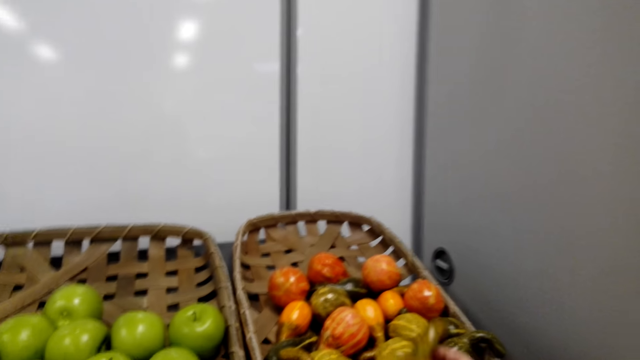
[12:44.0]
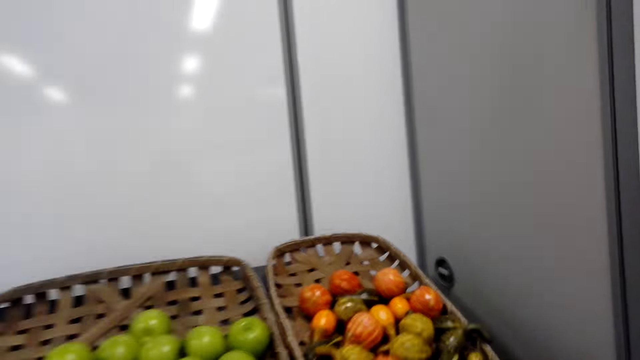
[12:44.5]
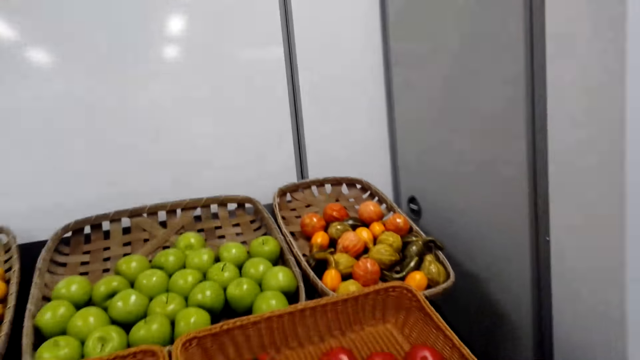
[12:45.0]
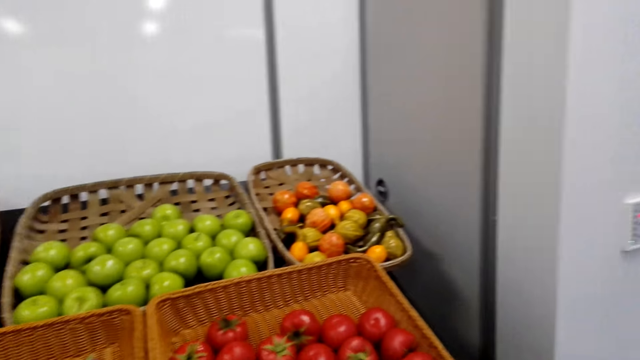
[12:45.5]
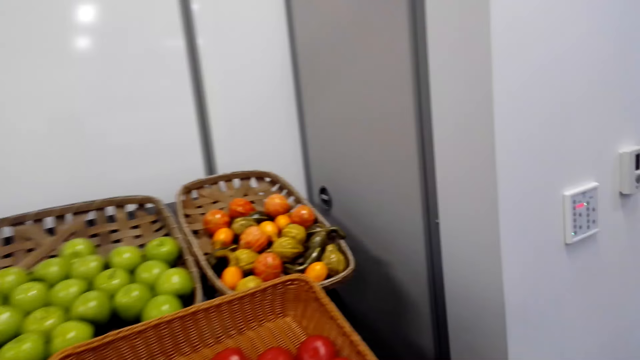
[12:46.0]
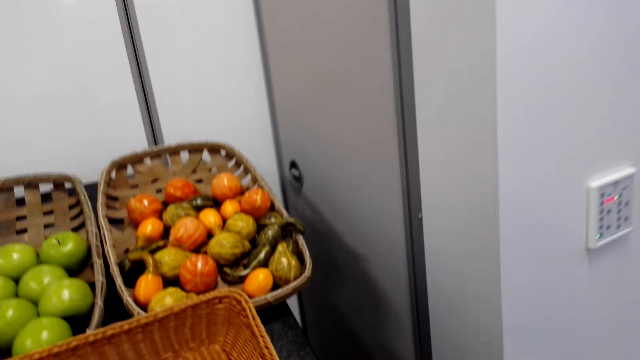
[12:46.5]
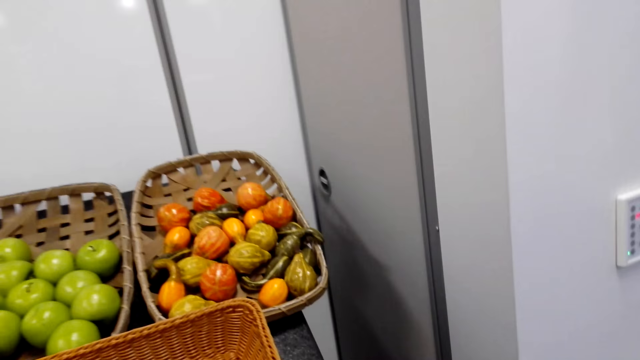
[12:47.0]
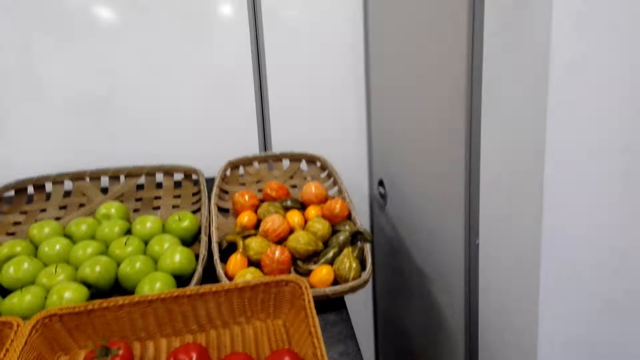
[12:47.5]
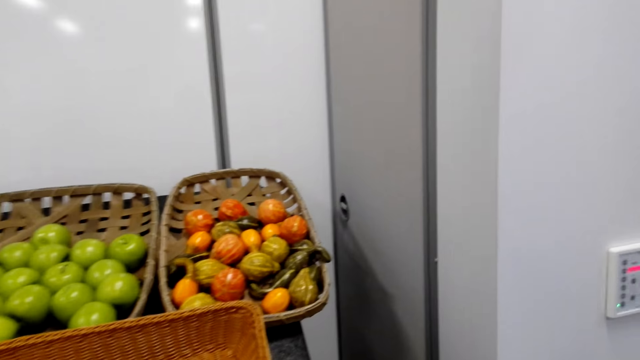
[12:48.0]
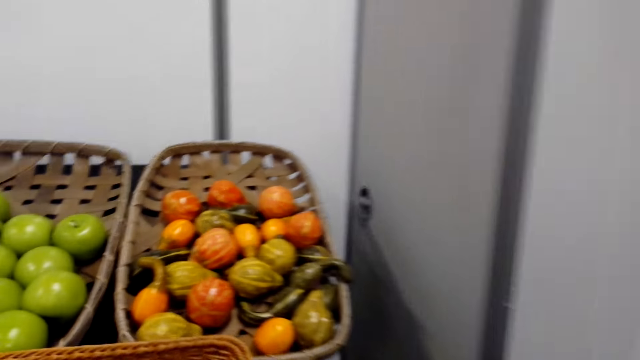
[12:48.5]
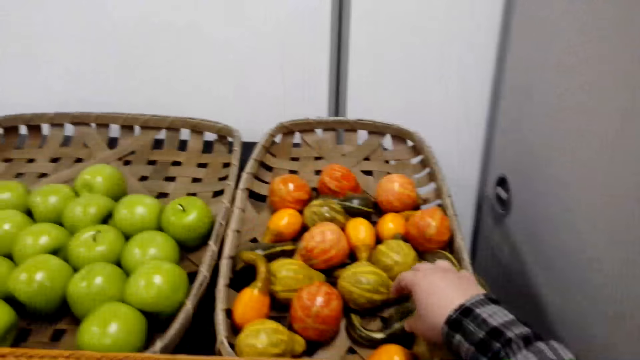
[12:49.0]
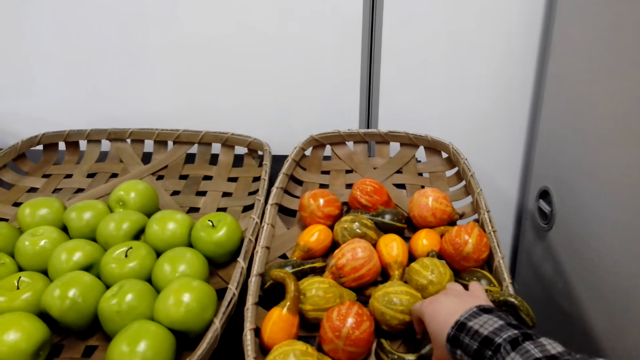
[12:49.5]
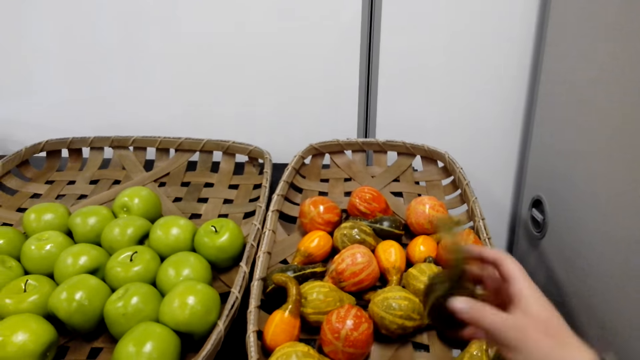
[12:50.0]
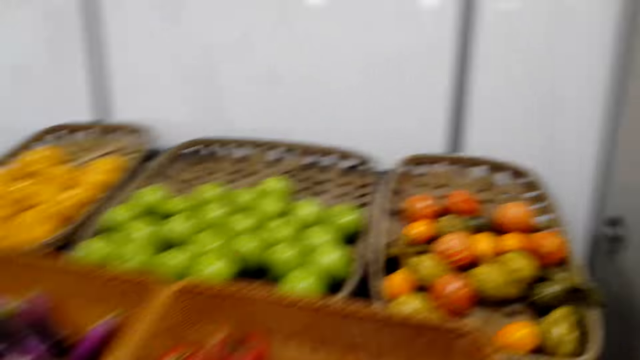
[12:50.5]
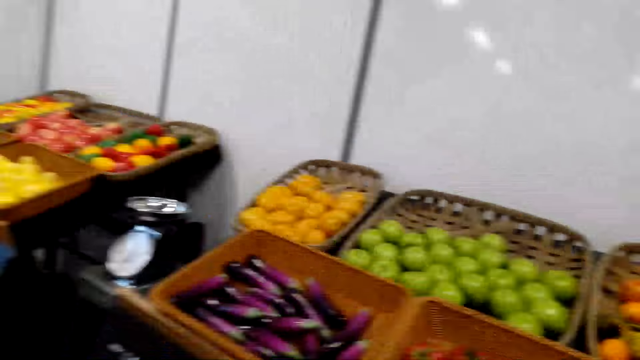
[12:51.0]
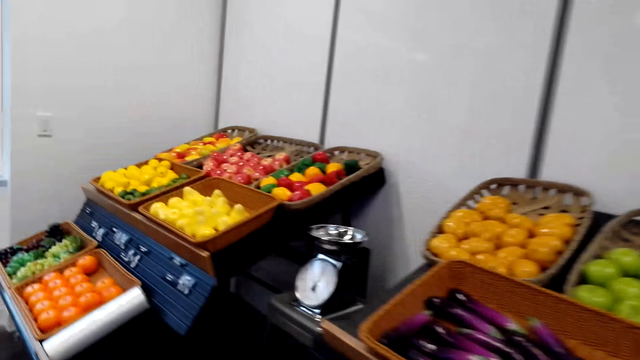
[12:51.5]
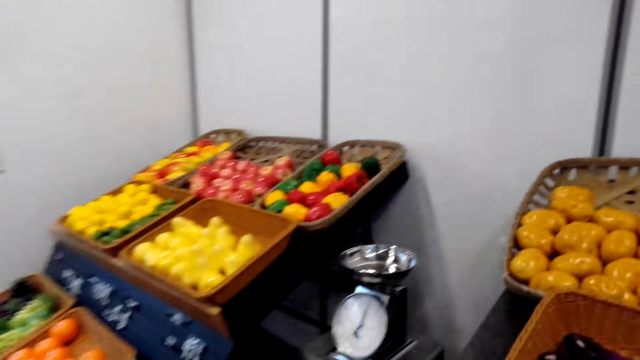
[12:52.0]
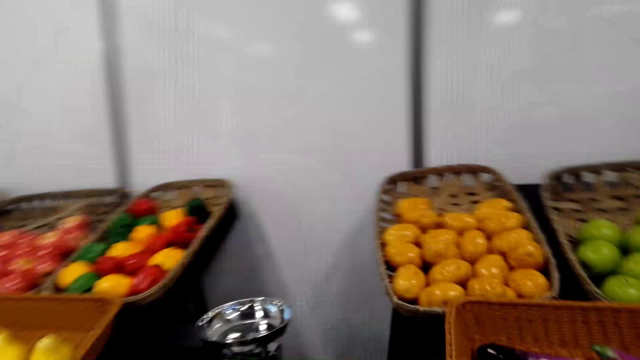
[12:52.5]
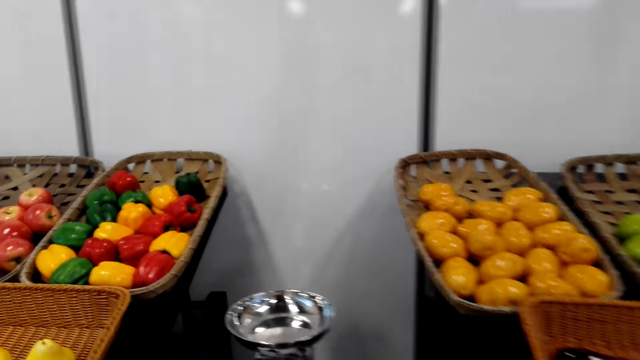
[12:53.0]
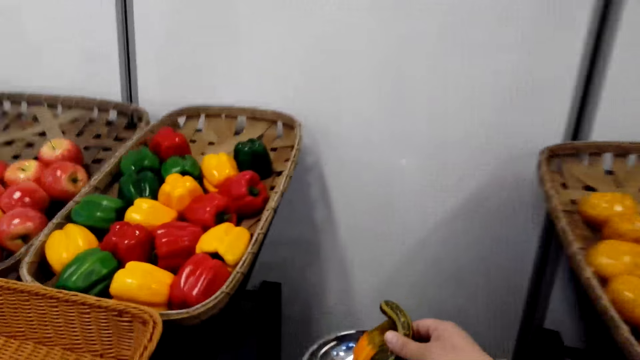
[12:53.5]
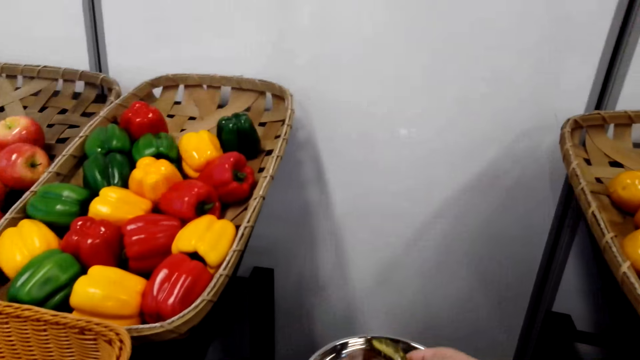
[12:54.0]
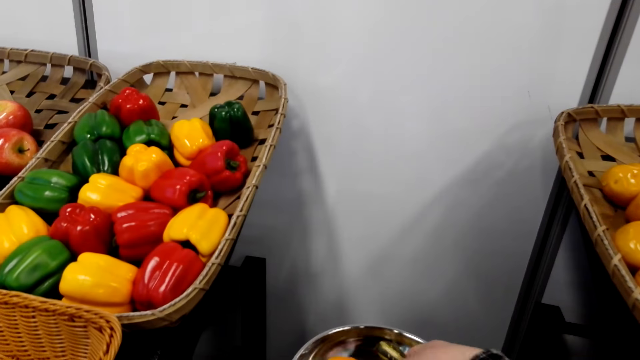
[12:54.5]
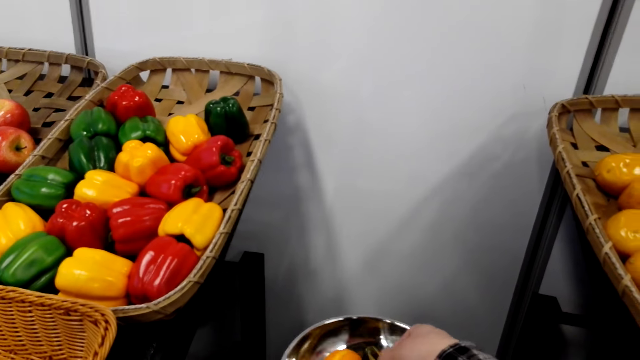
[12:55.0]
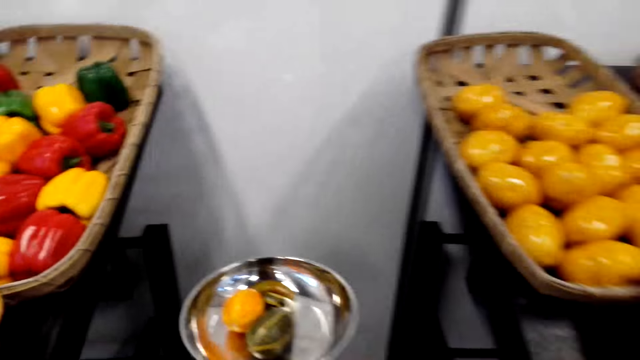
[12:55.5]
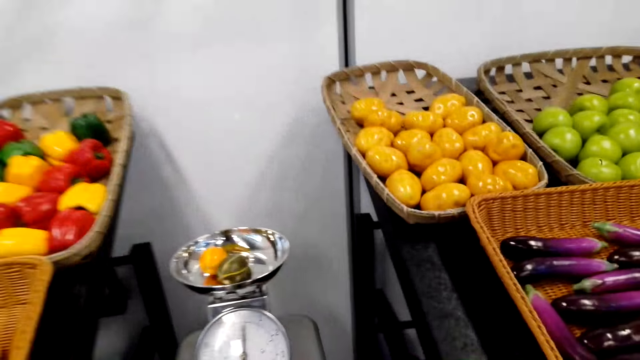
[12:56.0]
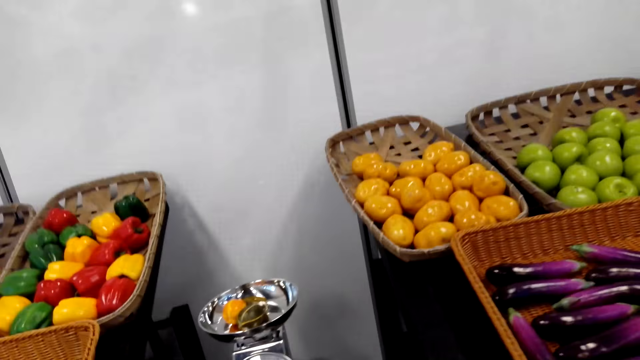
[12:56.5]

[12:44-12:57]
The camera wearer picks the kiwi fruits. They put a fruit in a plastic bag. They pick a fruit. They put the fruit in the plastic bag. They place the kiwi fruits in the weighing scale.

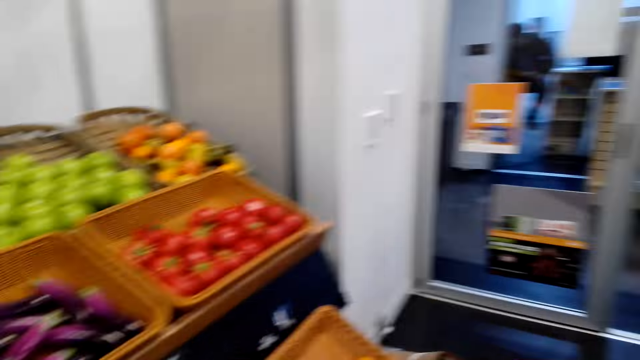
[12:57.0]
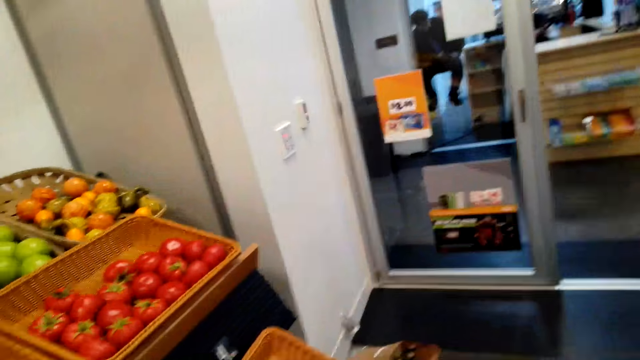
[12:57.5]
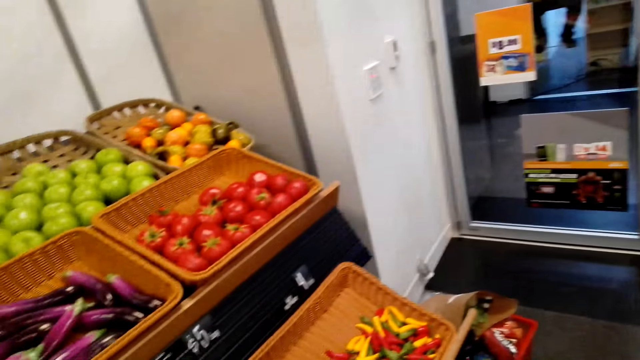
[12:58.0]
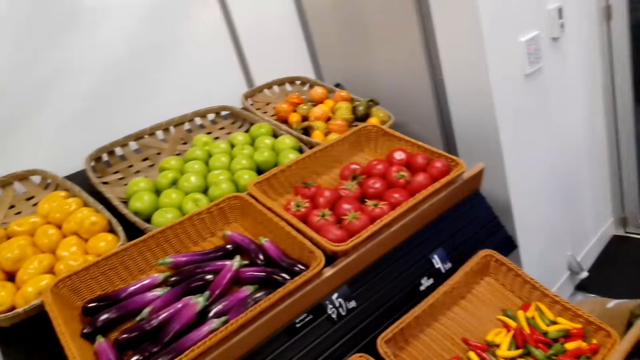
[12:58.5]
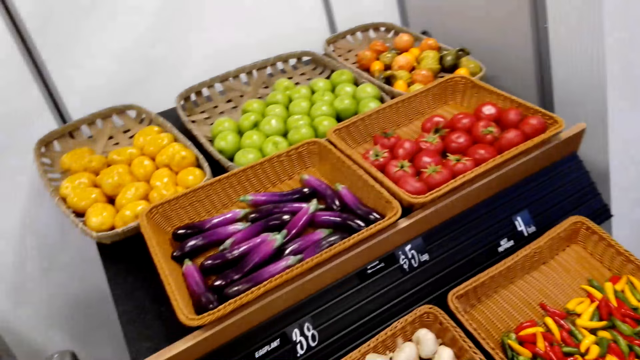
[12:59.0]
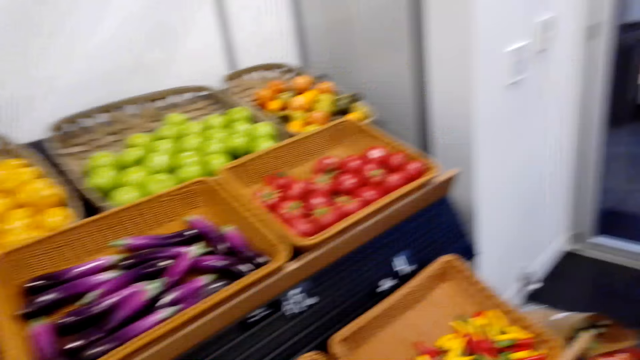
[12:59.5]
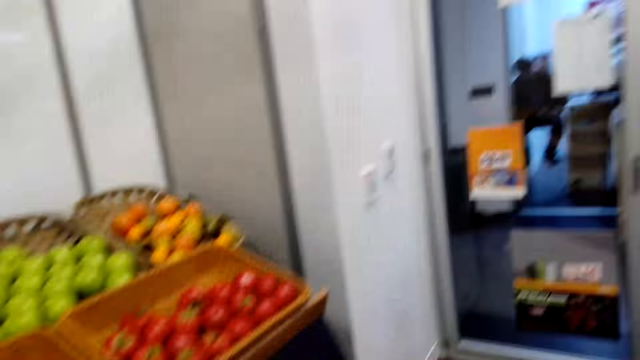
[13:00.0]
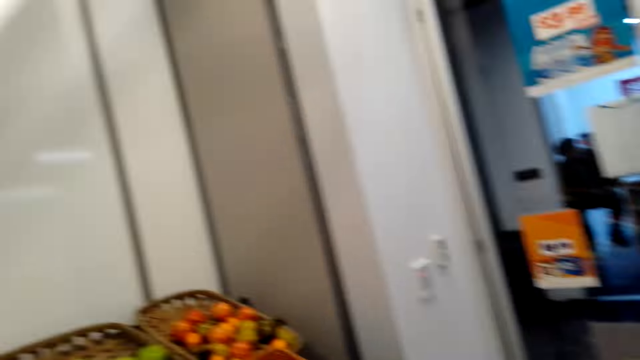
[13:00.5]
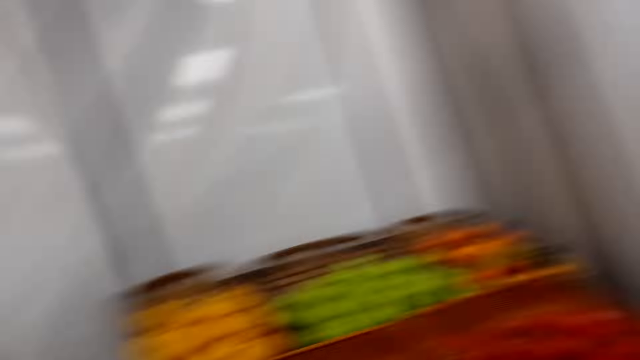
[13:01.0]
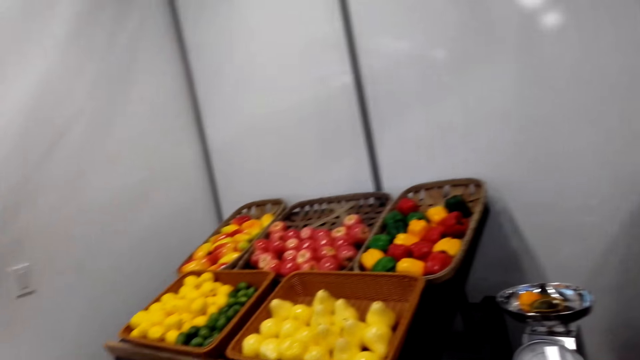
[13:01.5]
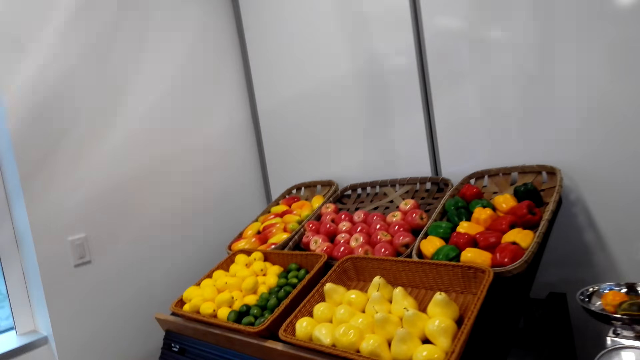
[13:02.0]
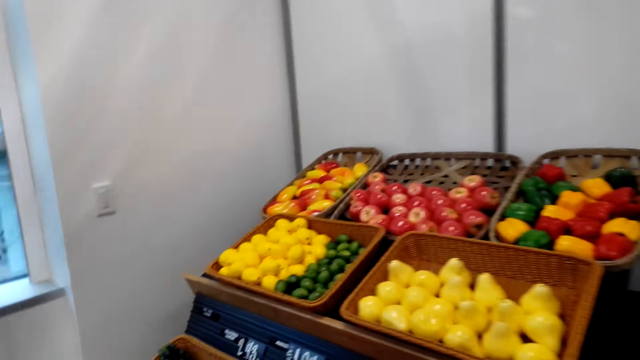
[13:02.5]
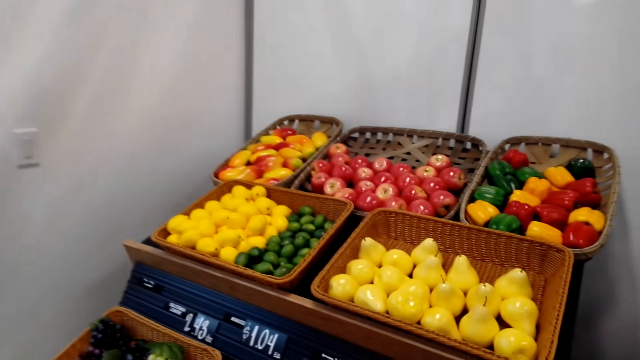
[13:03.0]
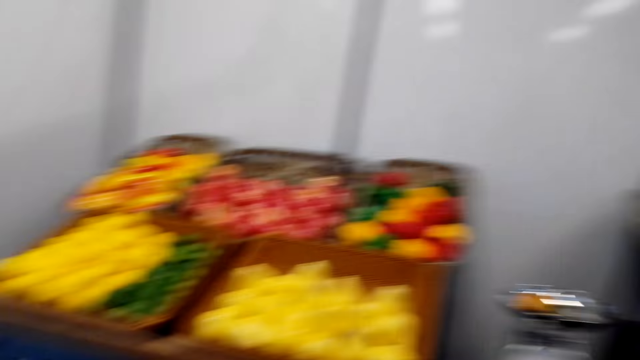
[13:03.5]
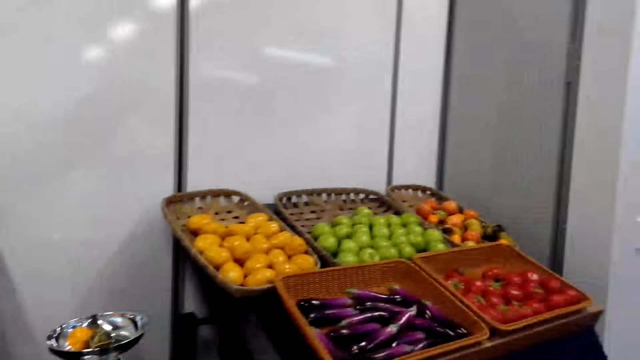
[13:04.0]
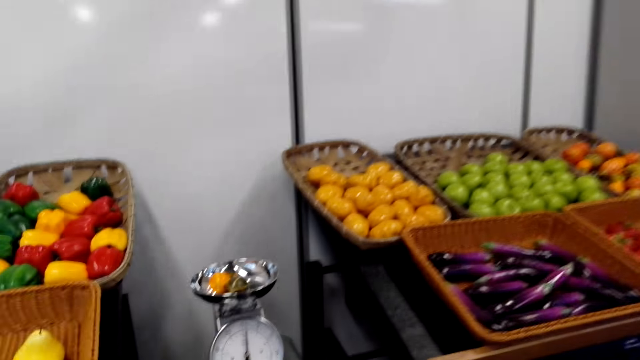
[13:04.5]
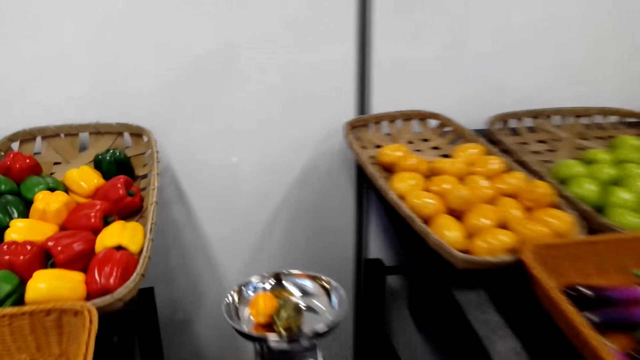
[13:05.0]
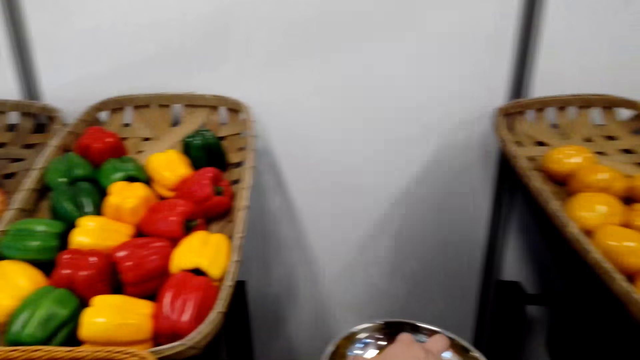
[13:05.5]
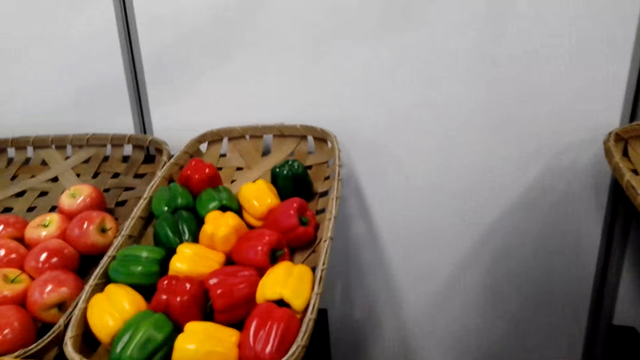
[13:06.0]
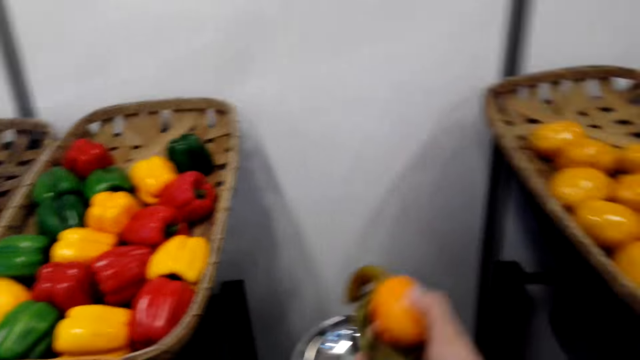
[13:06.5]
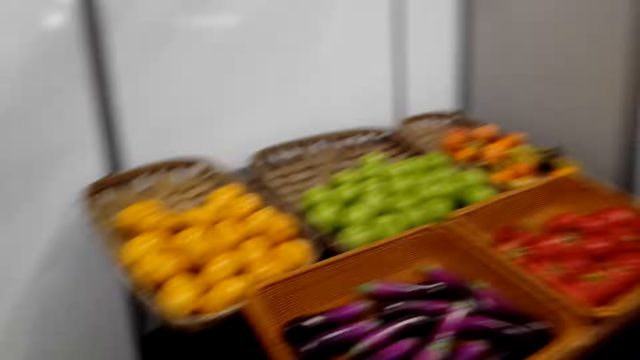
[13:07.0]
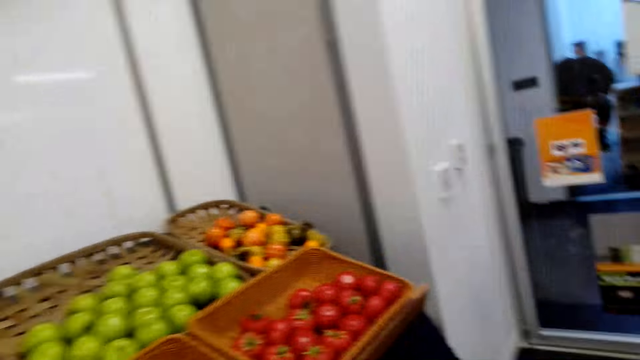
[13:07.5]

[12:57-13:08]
The camera wearer looks at the groceries. They look around the grocery area. They pick fruits.
